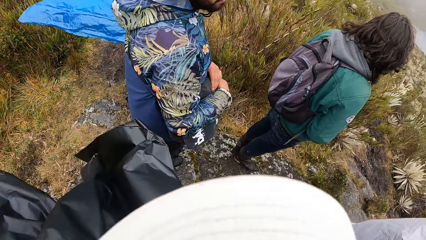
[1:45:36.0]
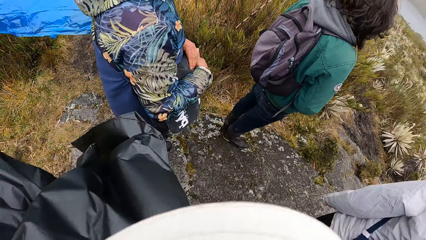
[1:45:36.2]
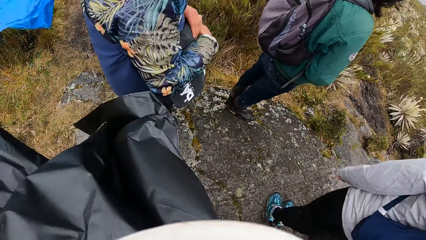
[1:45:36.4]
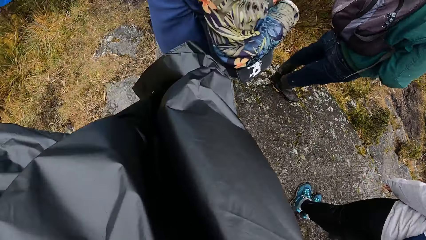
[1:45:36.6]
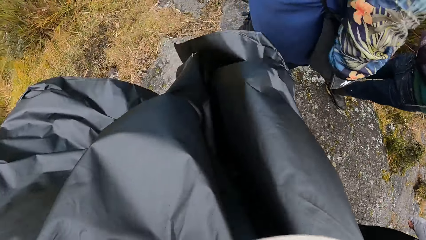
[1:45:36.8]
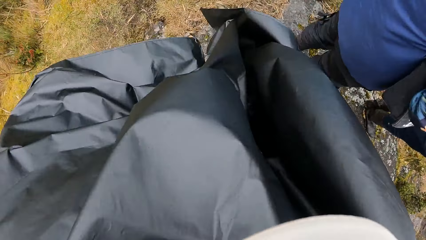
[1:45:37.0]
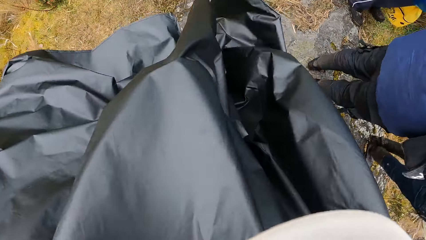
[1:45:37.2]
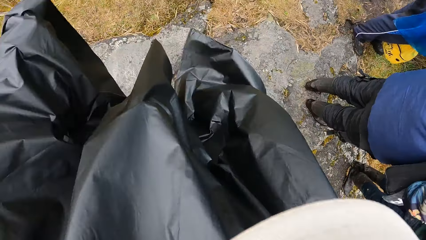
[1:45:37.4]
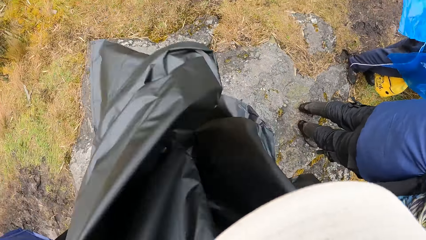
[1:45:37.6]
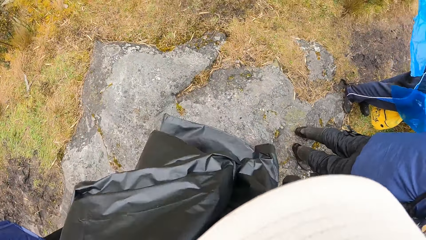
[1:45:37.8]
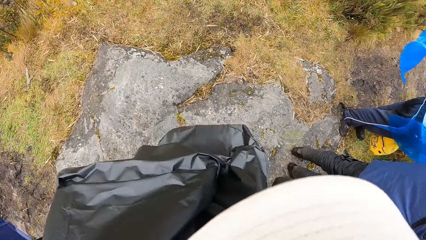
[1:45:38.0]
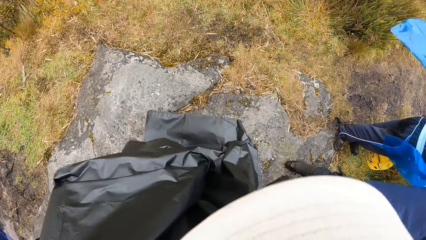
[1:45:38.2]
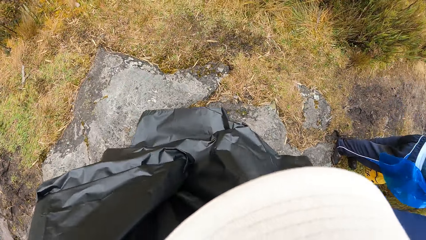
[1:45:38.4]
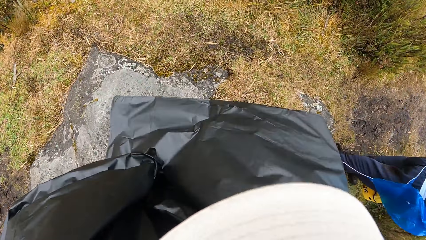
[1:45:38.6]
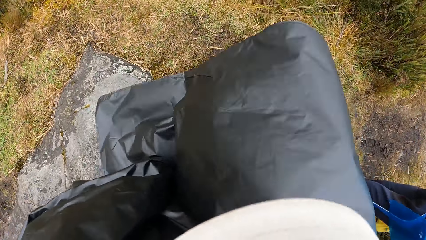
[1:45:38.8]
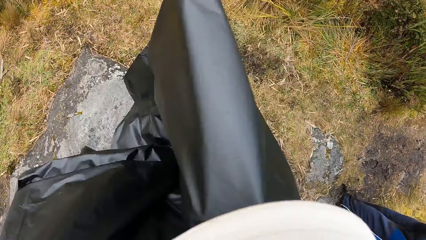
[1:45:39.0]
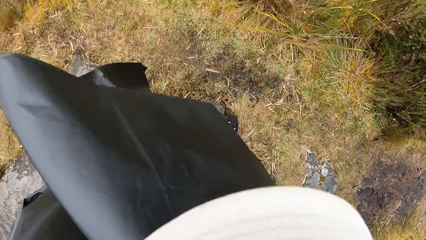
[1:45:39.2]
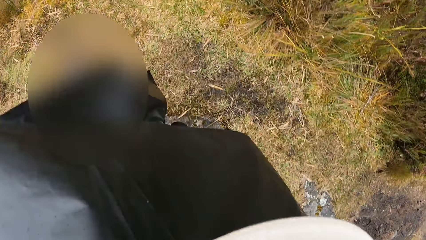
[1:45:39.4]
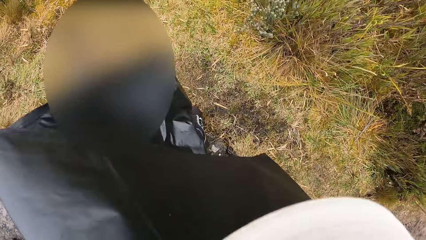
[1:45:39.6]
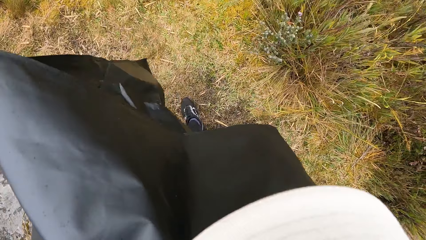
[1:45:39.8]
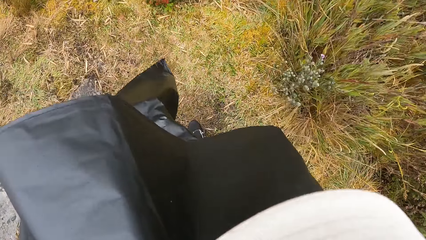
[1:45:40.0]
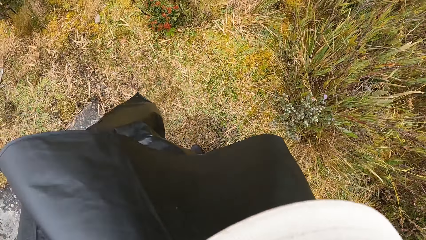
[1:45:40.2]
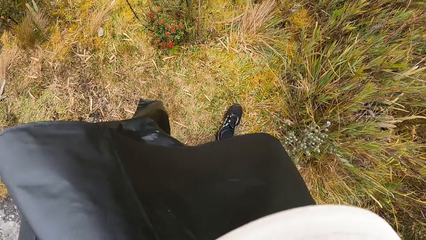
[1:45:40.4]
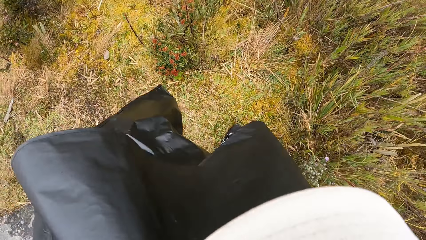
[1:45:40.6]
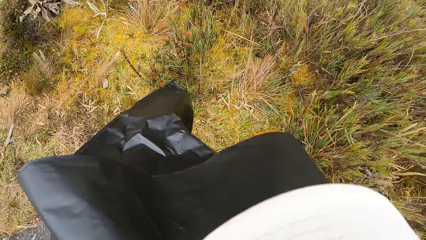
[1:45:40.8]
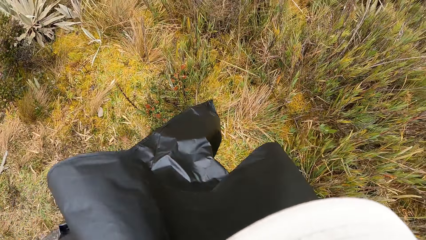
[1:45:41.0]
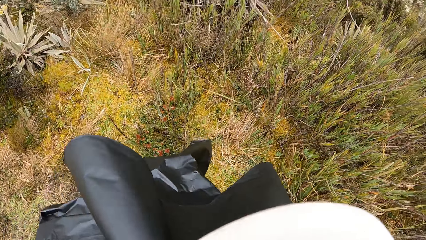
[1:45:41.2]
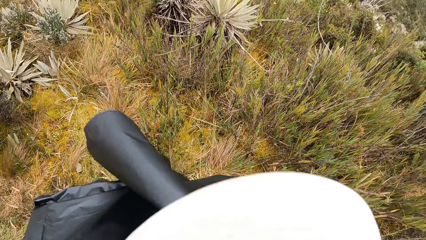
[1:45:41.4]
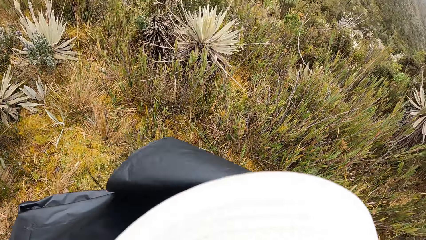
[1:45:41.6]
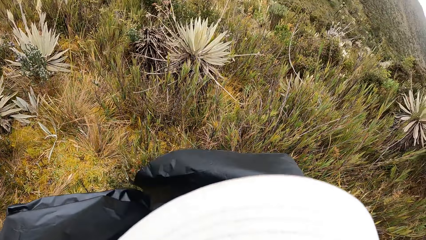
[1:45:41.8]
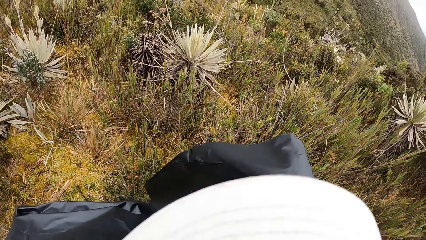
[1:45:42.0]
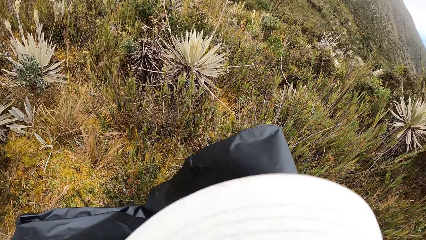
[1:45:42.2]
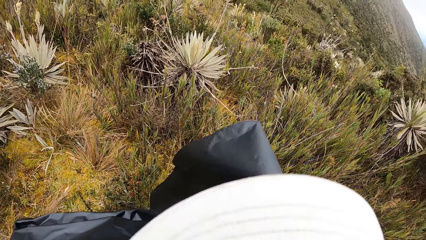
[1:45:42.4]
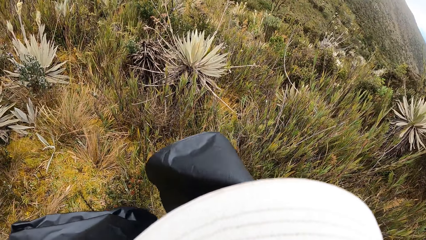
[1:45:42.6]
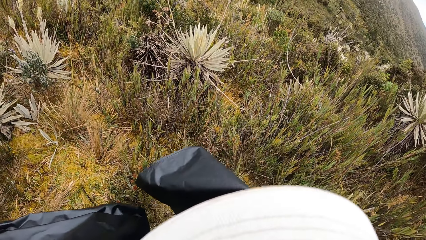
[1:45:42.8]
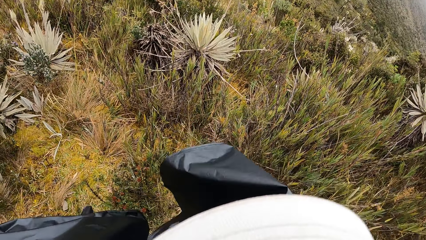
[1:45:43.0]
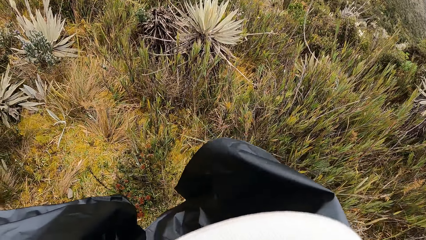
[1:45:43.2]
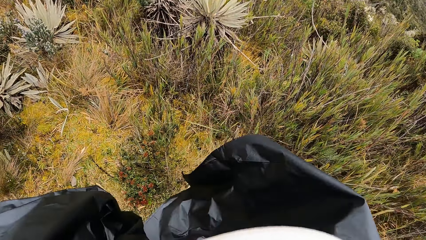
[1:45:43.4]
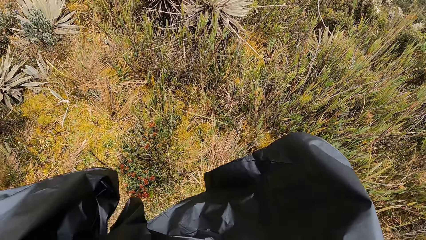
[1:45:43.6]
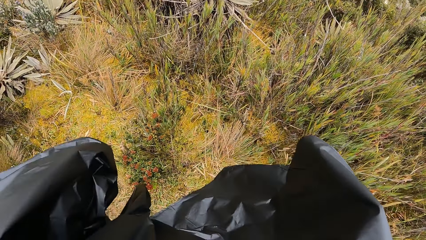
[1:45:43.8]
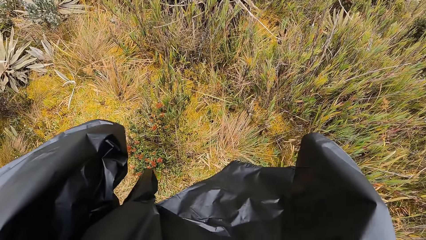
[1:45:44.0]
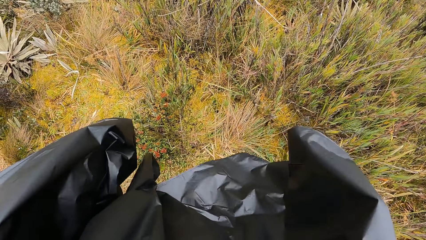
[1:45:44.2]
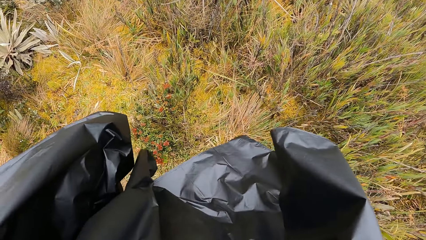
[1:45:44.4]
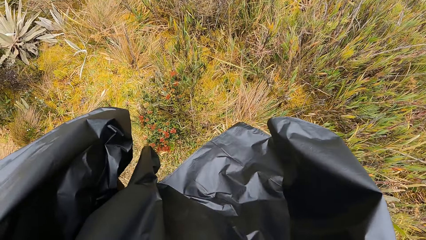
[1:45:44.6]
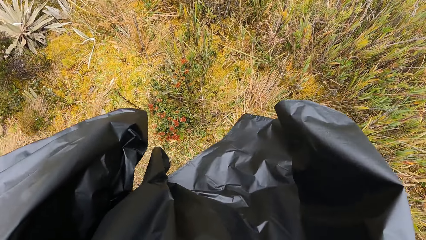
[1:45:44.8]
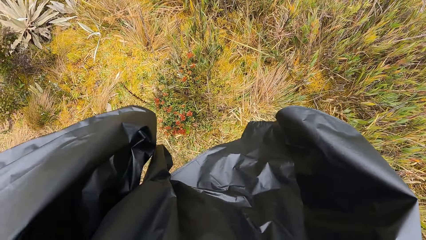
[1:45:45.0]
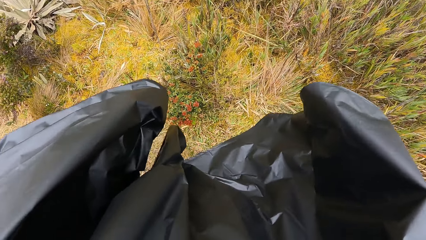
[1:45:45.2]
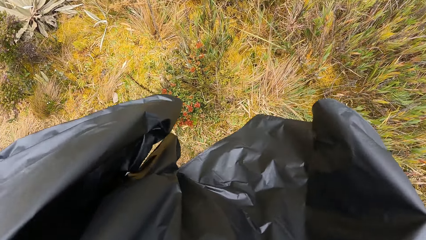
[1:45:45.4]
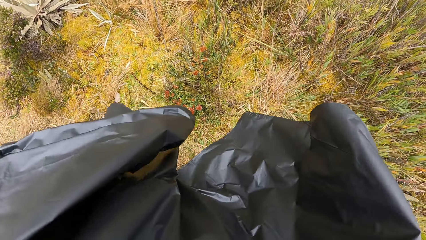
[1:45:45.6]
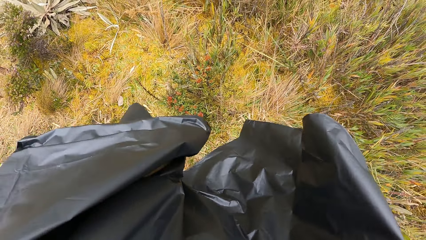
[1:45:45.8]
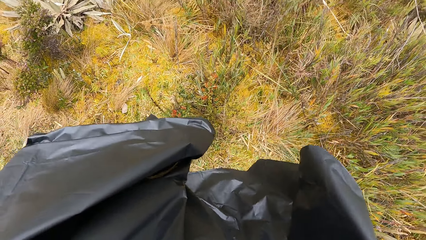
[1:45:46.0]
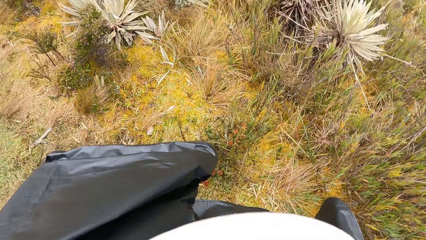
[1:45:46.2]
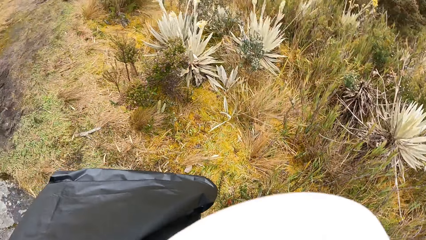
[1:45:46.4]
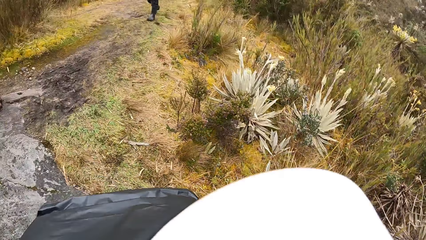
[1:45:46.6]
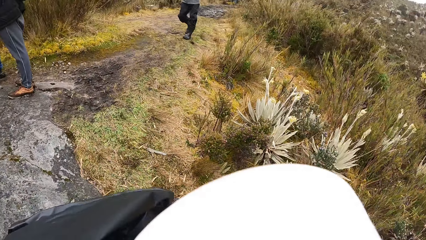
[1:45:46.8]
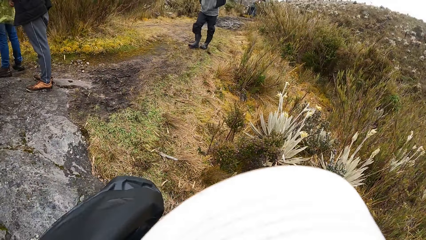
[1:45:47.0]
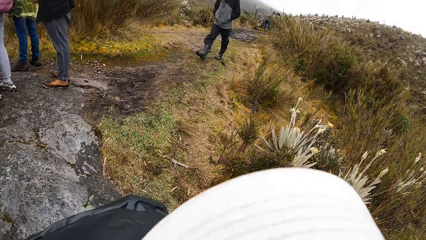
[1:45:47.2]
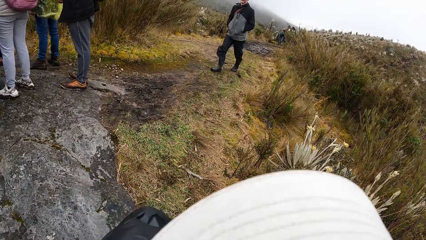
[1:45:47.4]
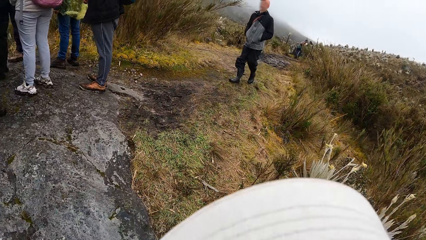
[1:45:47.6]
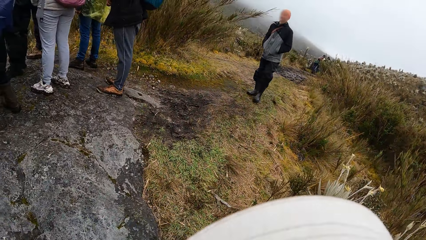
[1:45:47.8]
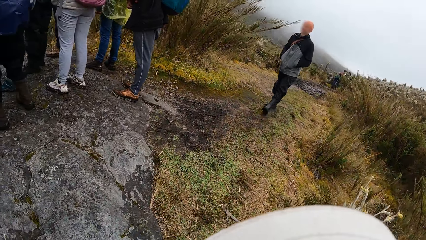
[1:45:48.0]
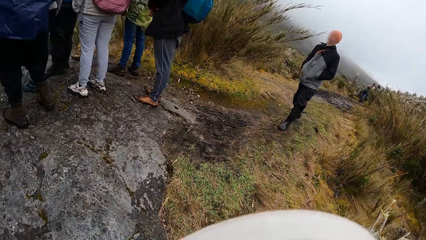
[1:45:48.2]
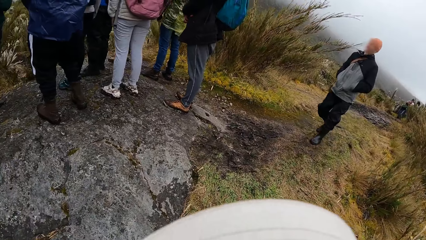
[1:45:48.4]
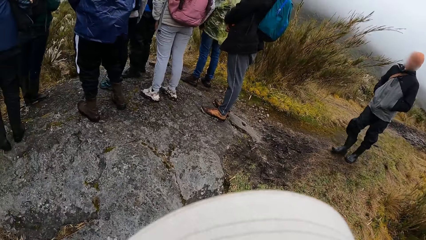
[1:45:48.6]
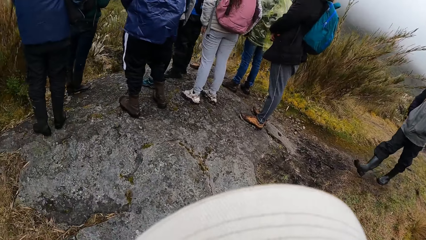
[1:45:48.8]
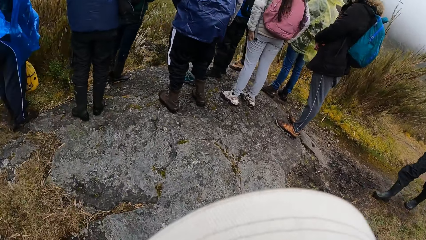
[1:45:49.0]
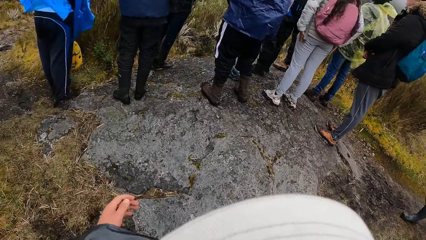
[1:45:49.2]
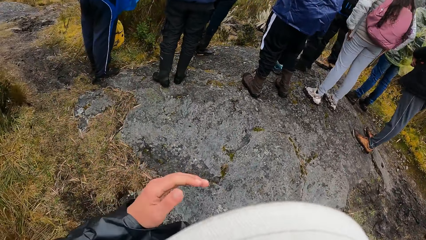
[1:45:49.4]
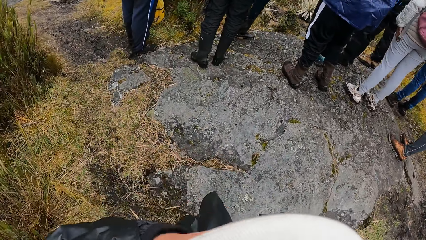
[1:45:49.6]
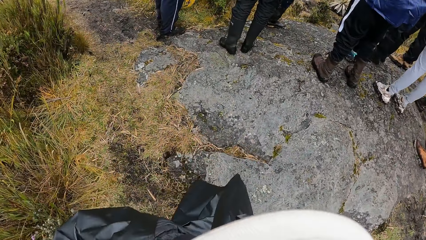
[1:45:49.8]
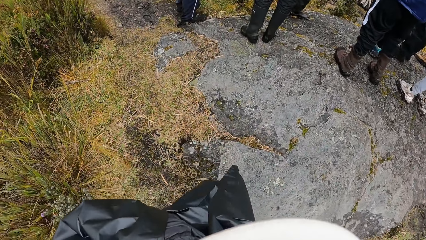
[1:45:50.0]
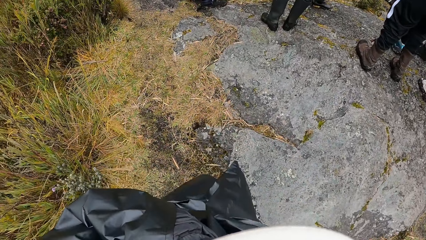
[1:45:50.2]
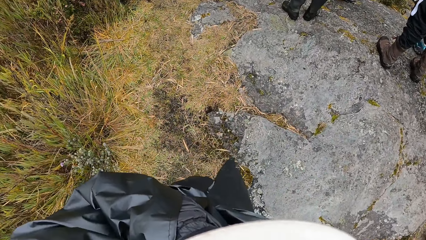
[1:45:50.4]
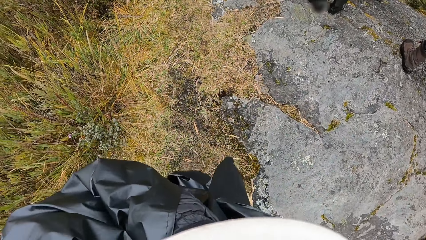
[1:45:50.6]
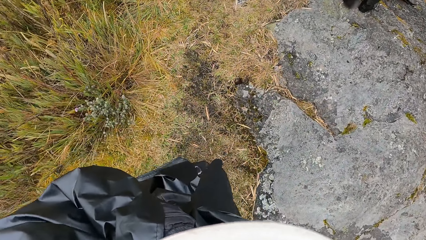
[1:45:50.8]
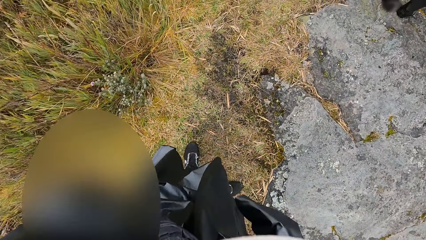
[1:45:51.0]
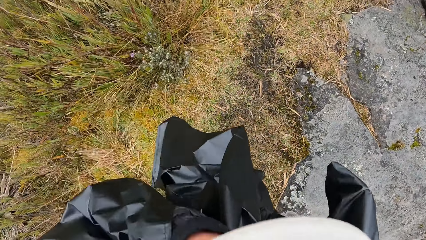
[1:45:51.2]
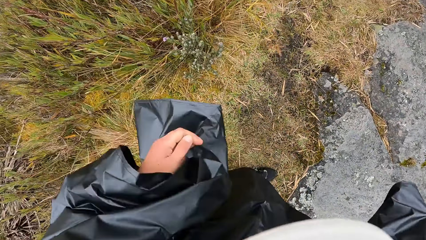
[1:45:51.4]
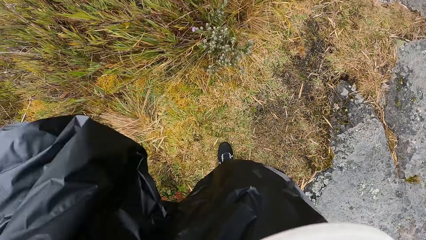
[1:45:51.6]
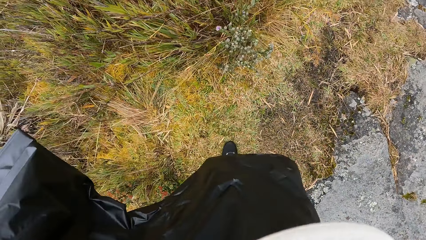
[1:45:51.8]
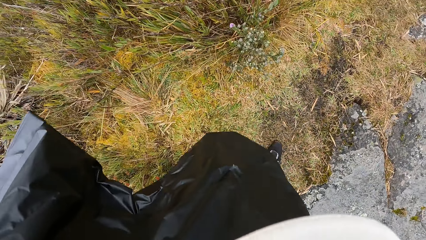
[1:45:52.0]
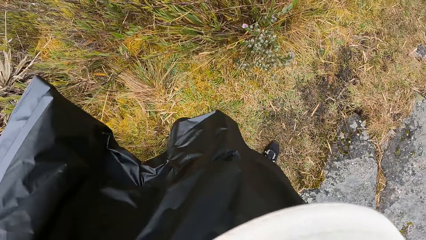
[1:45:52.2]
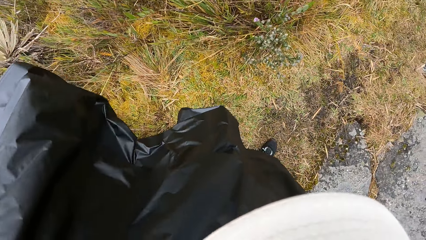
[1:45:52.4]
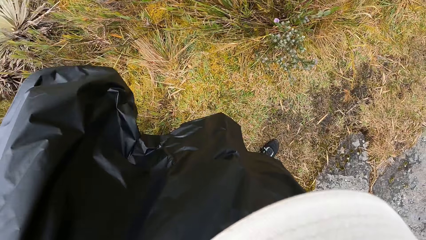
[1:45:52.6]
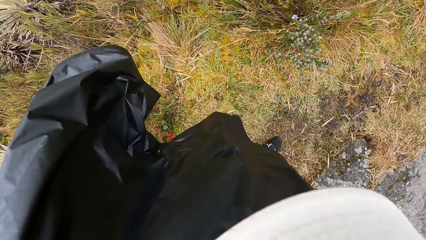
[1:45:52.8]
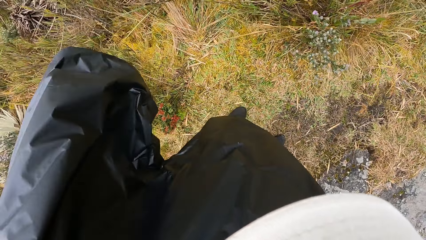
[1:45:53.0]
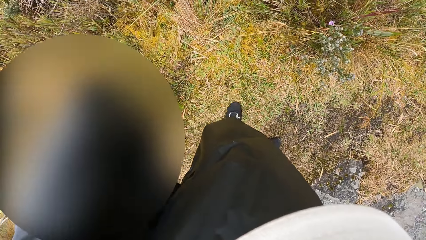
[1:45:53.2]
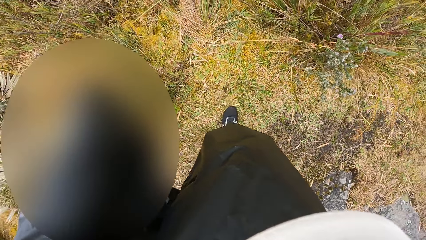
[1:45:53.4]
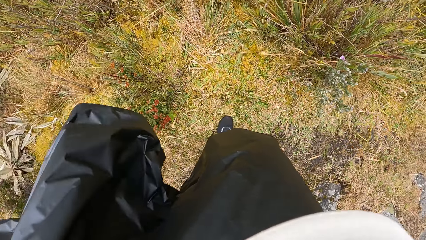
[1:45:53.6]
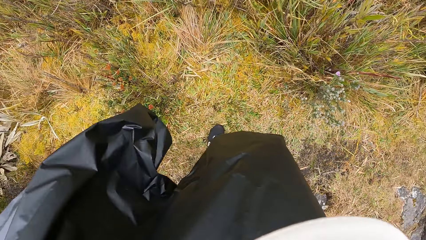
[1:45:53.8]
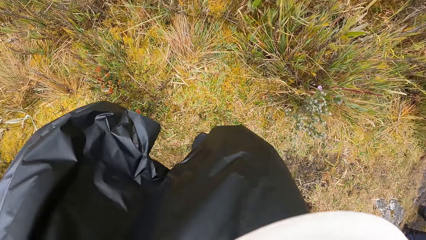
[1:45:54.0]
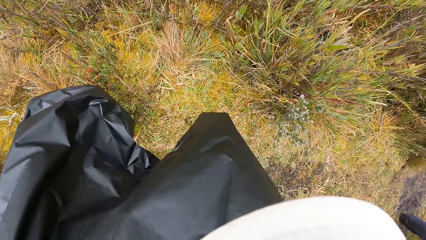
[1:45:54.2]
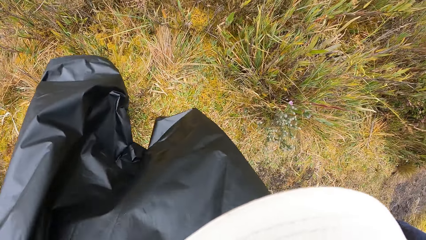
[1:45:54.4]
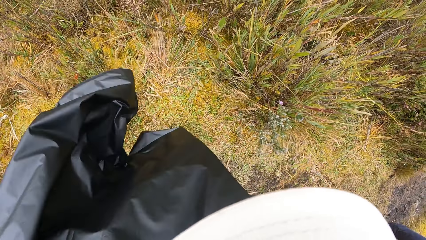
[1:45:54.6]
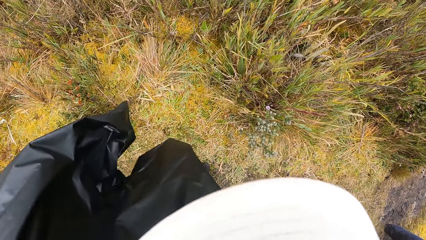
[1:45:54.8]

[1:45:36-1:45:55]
The camera wearer walks down the hill across the field. He looks around. He touches his face with his left hand.
